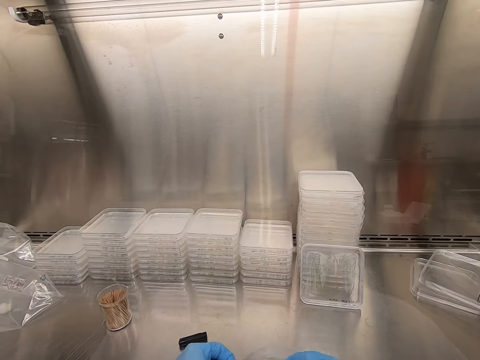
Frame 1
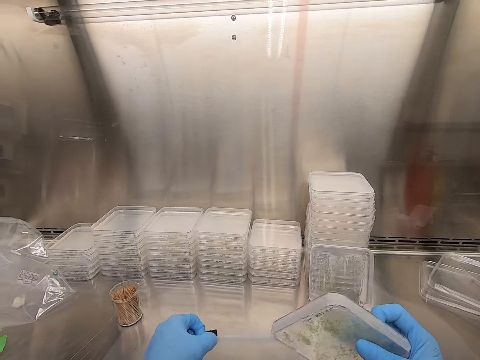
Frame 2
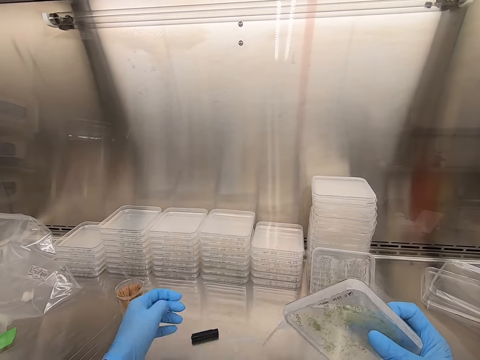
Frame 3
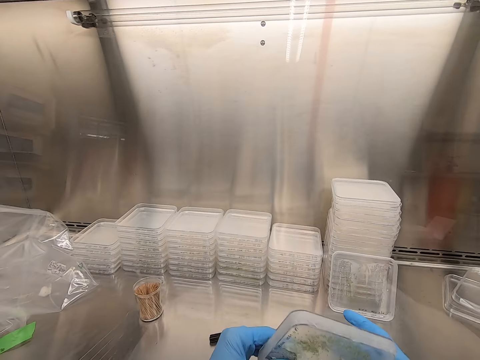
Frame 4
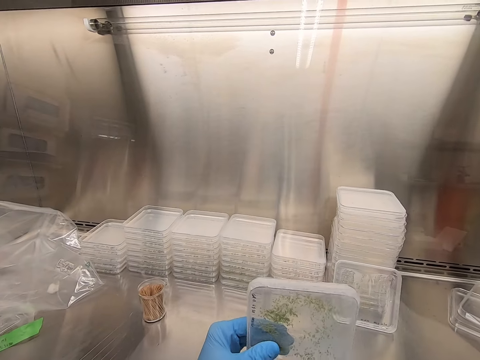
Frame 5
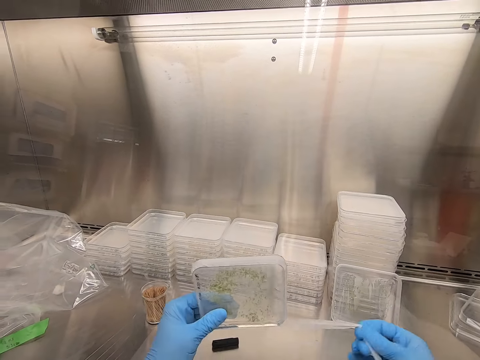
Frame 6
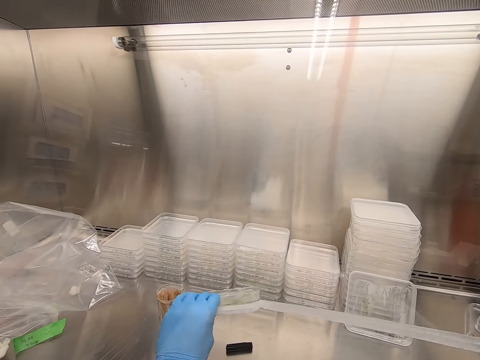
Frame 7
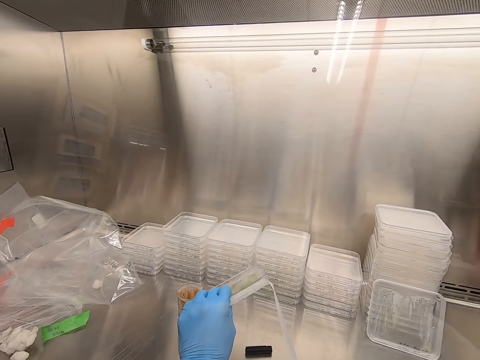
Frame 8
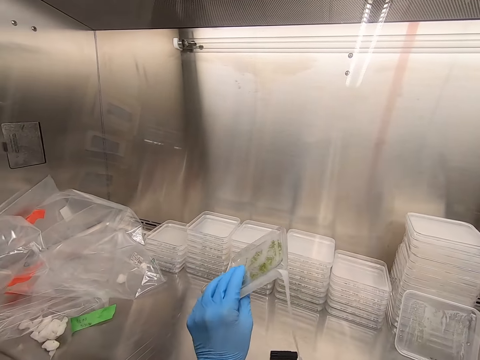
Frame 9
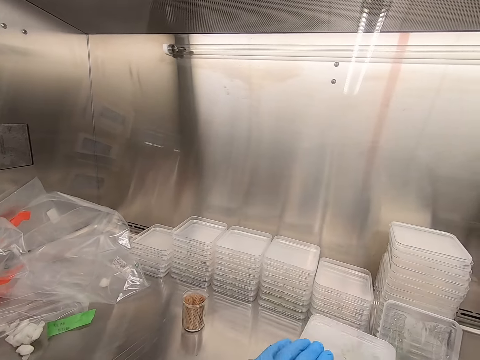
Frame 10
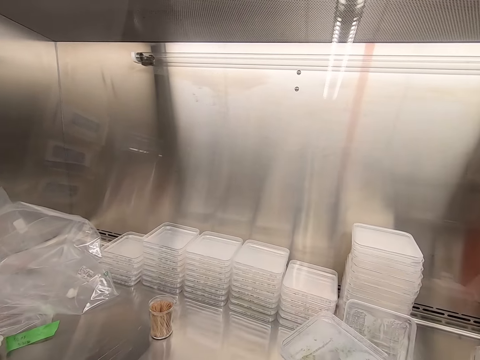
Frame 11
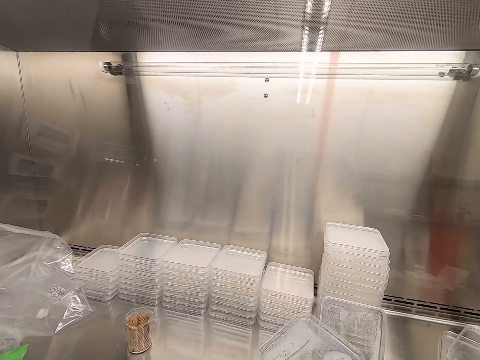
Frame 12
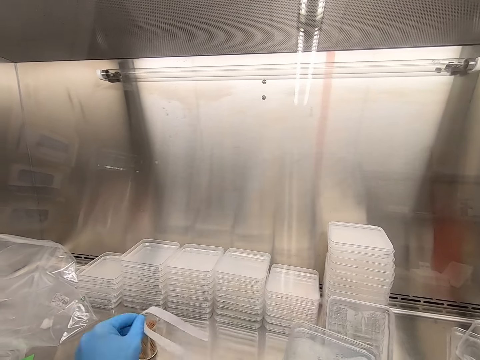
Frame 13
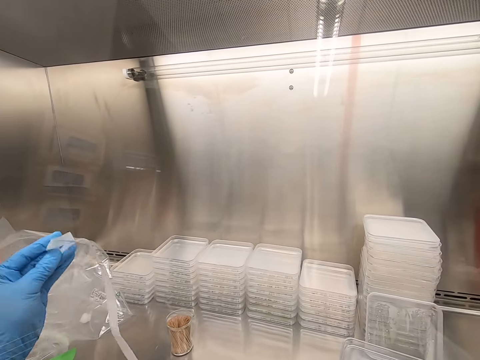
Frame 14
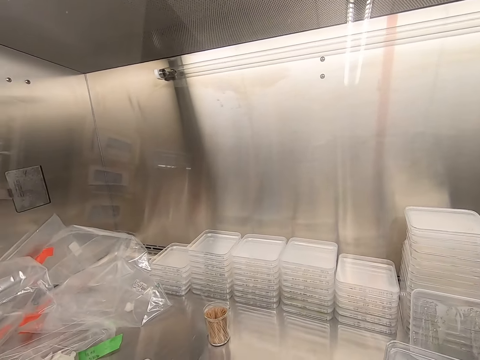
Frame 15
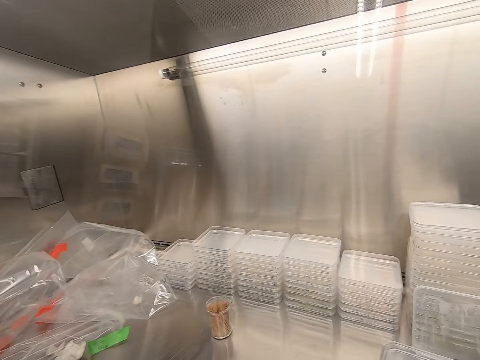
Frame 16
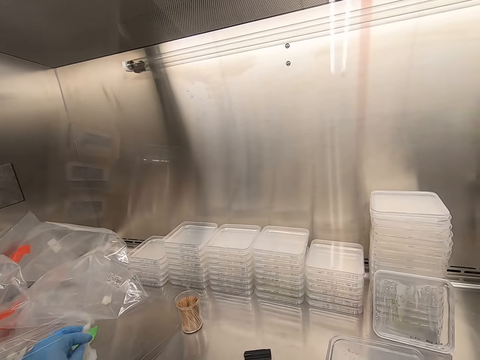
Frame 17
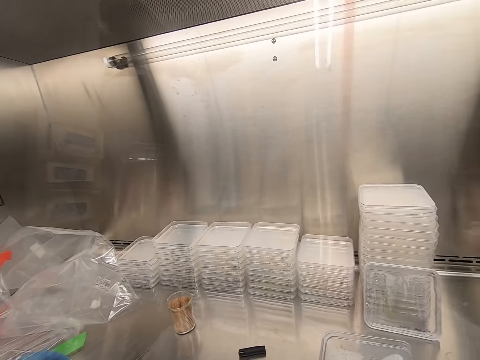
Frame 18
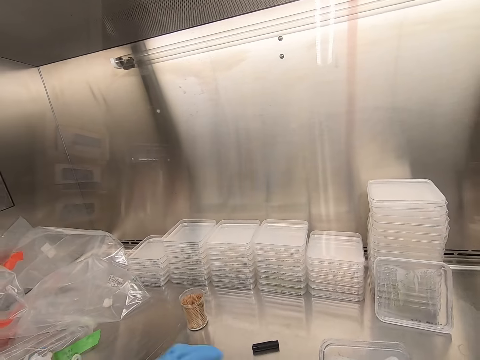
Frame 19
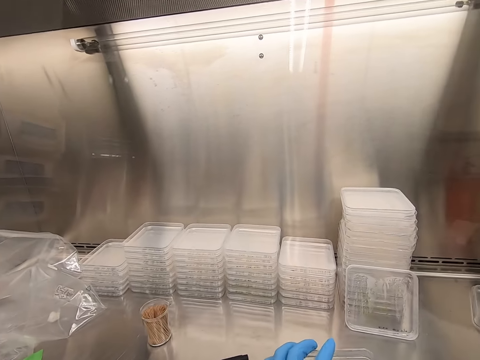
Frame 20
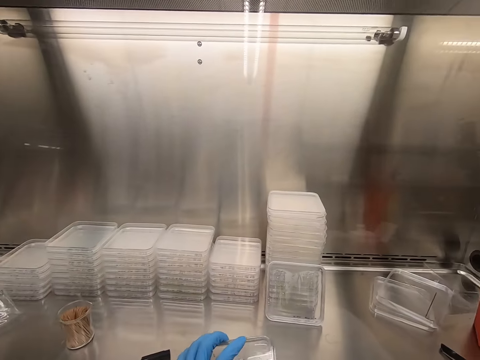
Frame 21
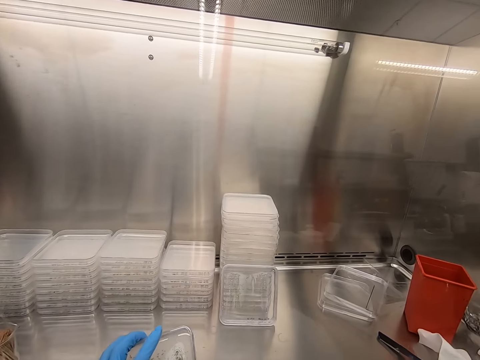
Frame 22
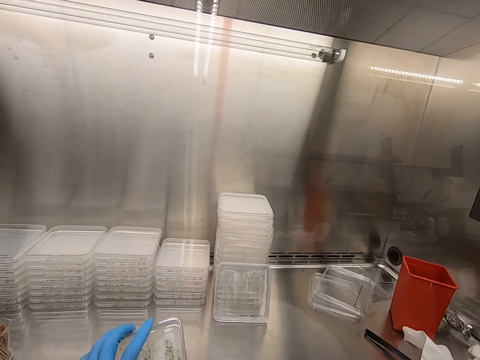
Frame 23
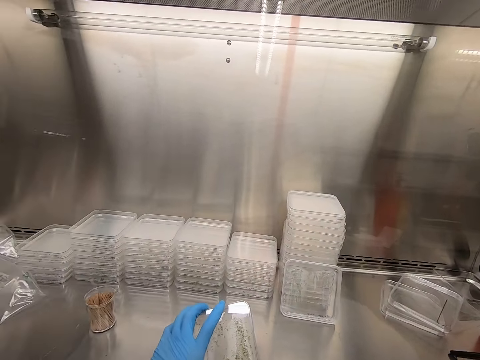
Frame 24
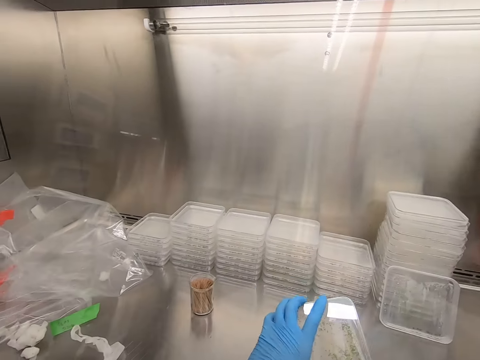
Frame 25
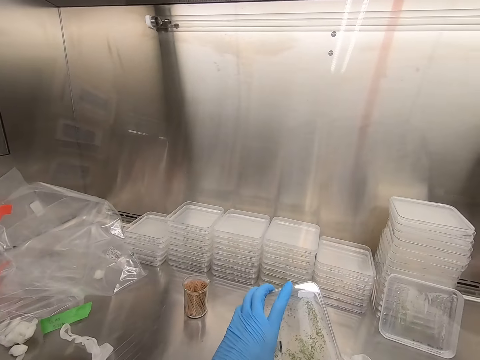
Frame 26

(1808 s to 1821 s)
The camera wearer removes the masking tape around the plastic flat tin. They put the masking tape aside.

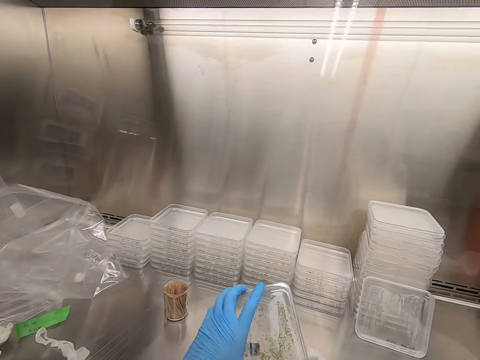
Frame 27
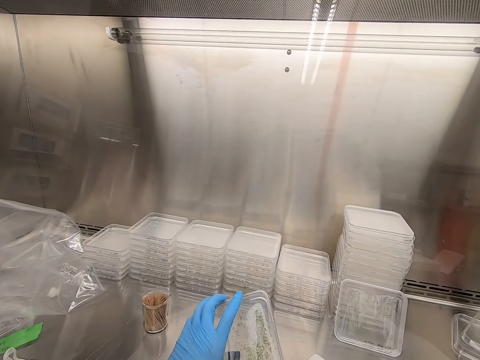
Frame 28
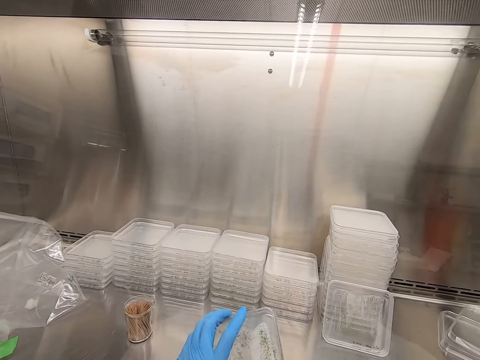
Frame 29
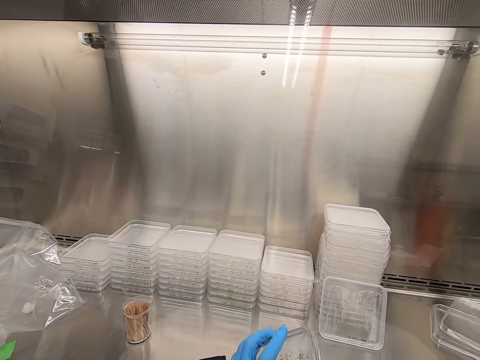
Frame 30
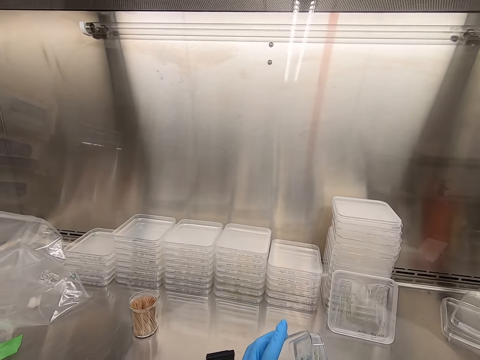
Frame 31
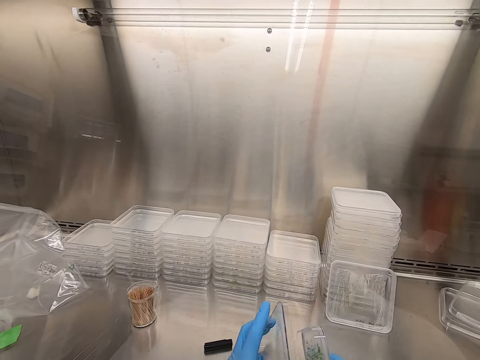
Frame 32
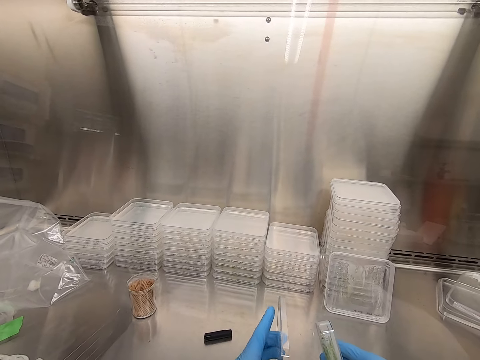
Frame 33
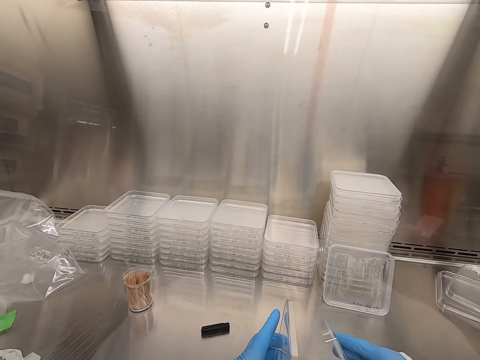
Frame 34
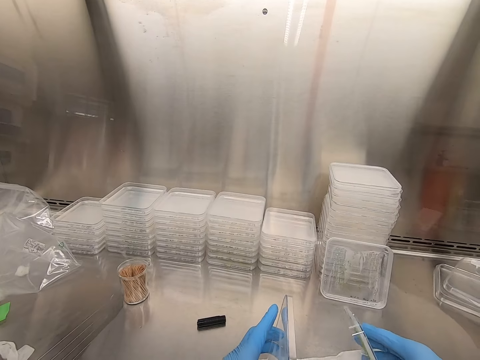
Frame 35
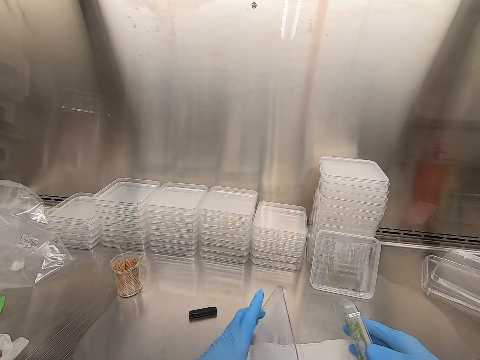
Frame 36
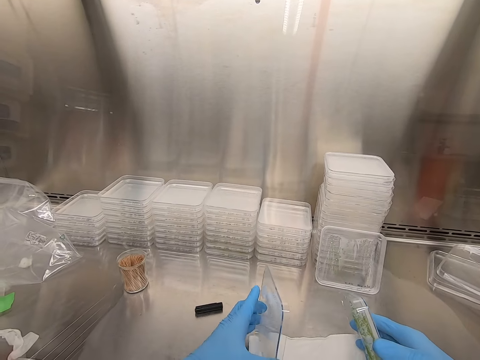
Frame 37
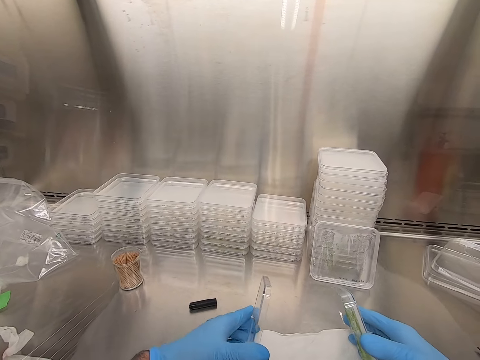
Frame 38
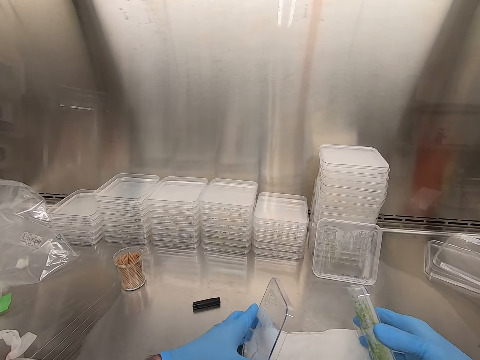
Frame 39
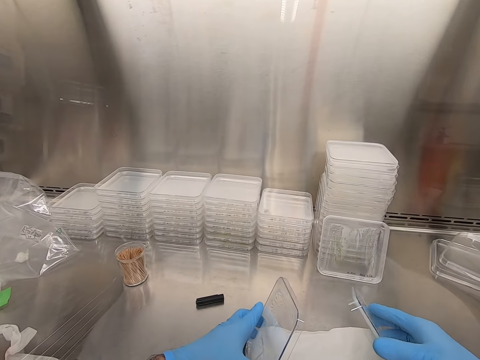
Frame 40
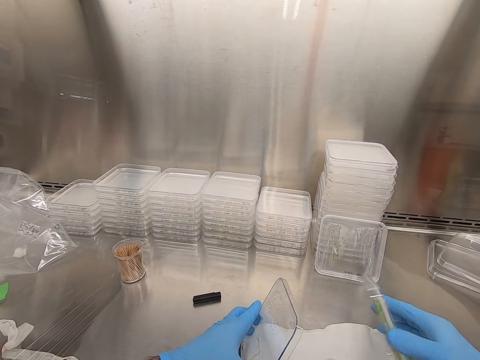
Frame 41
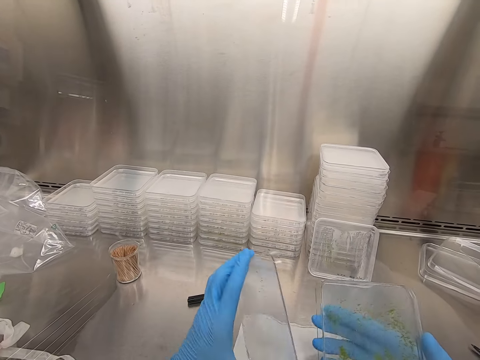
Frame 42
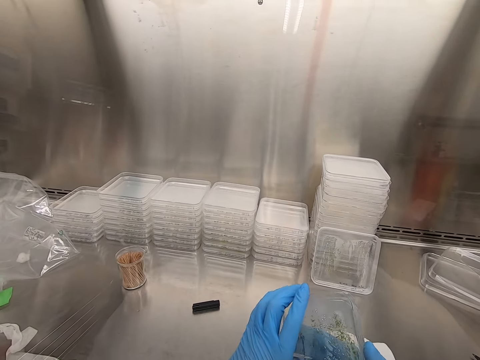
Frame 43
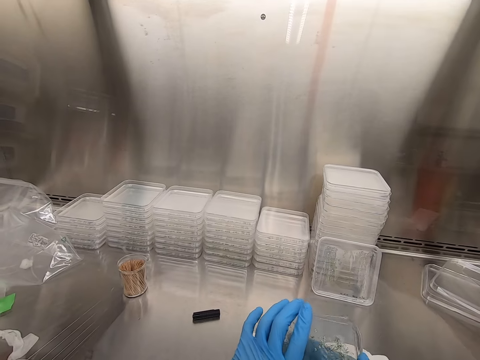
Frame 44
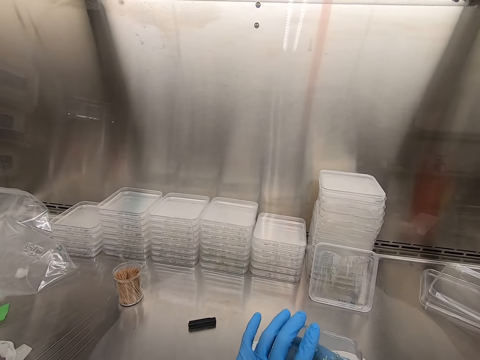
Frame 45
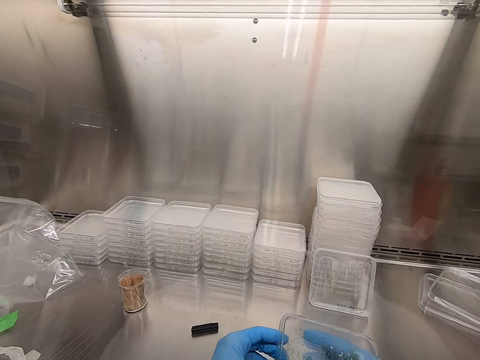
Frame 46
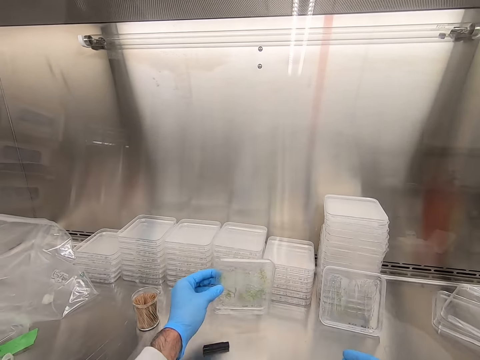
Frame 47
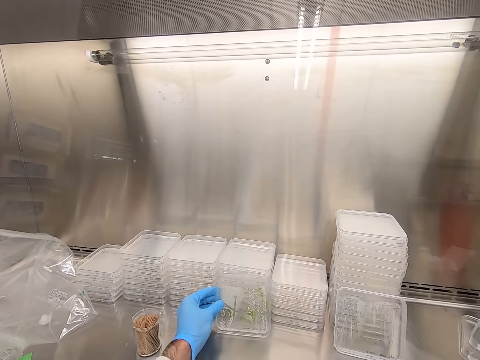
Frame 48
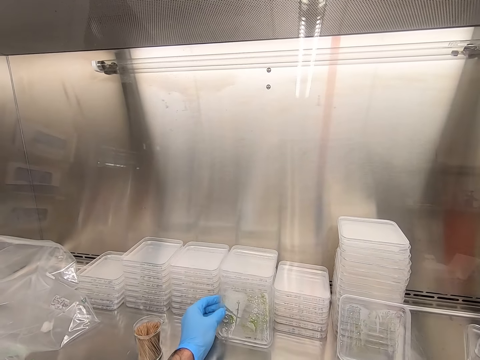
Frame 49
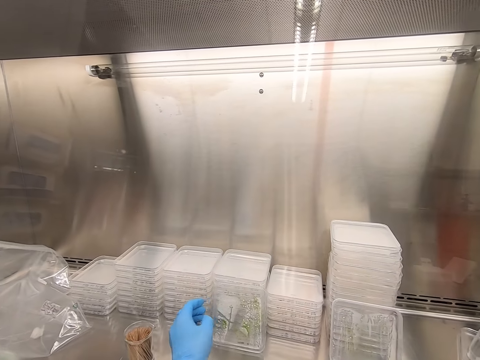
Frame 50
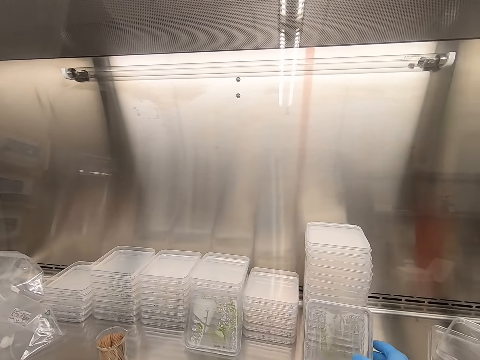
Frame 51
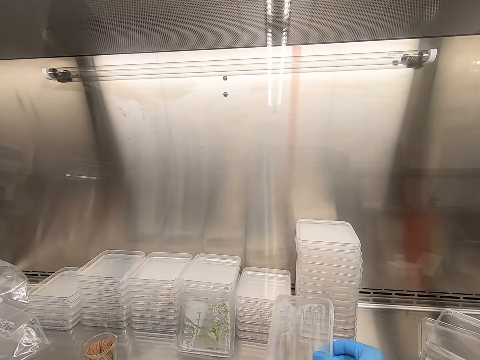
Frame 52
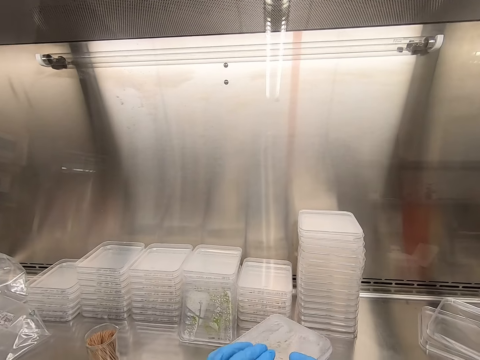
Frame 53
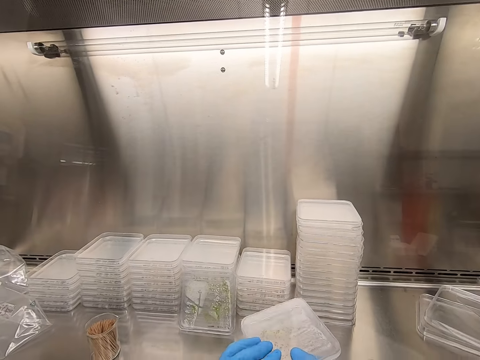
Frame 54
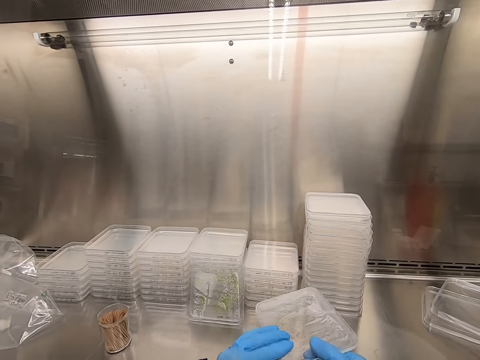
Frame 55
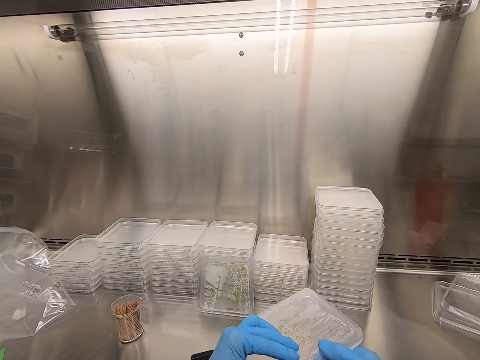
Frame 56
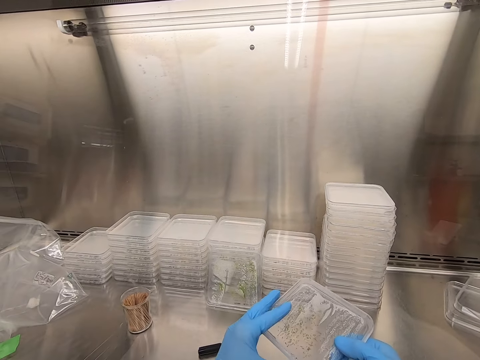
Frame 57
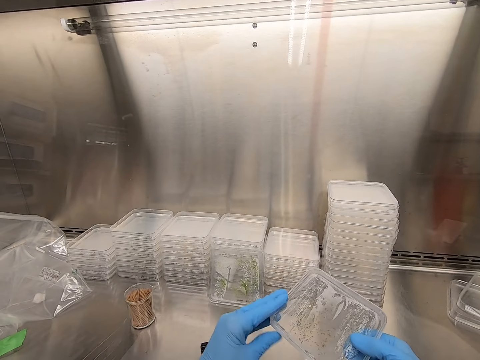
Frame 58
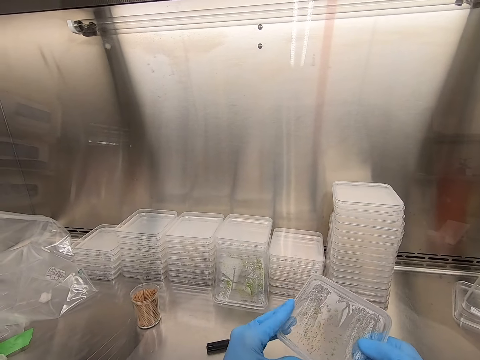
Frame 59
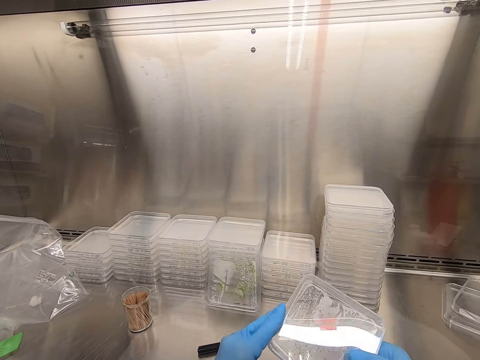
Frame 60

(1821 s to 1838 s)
The camera wearer opens the plastic flat tin. They pour something on a white cloth, close the plastic flat tin and place the plastic flat tin on the steel bench. They pick up the plastic flat tin.
